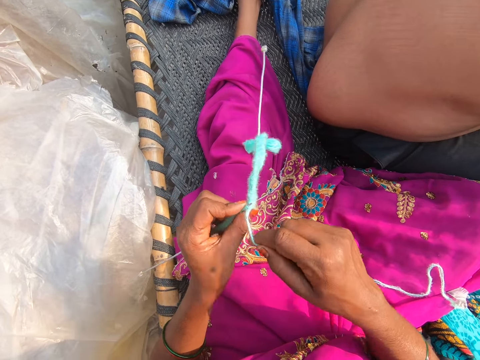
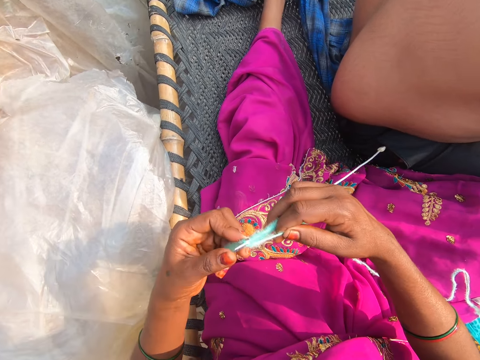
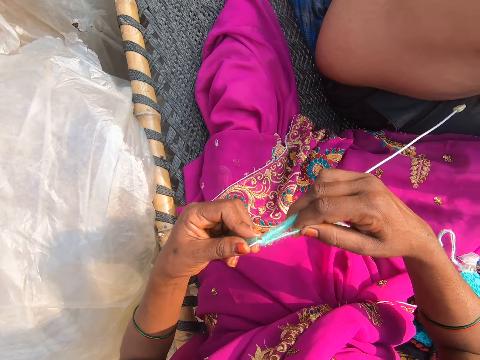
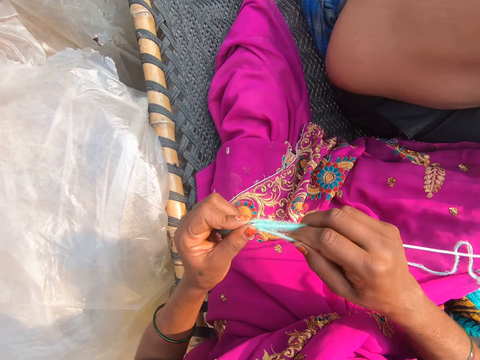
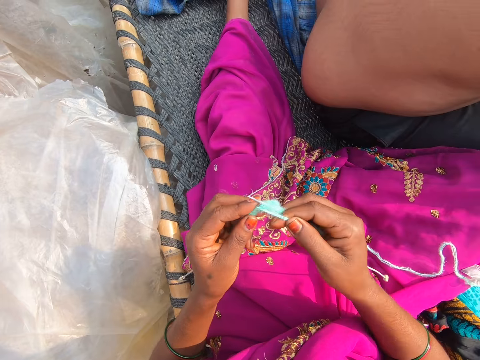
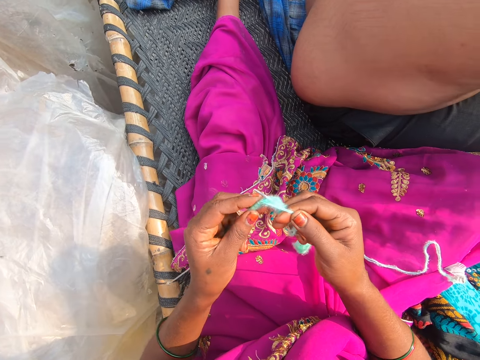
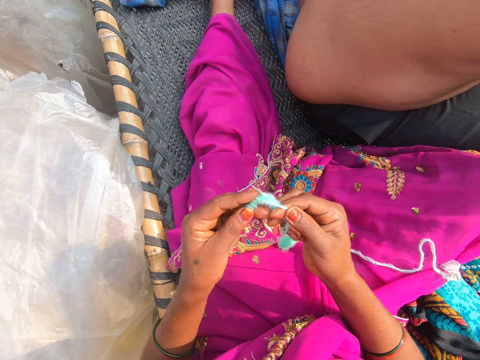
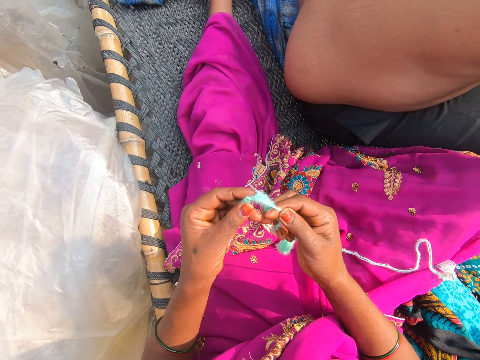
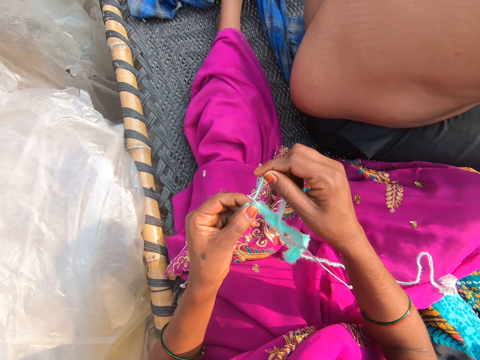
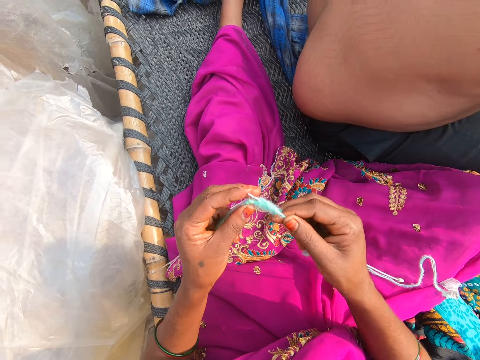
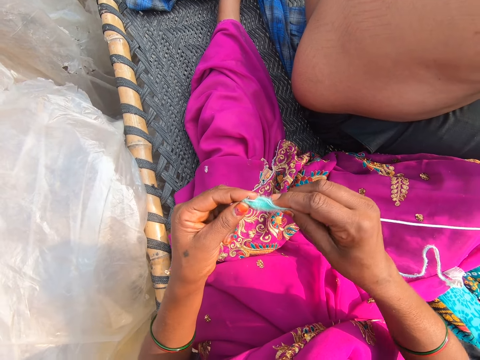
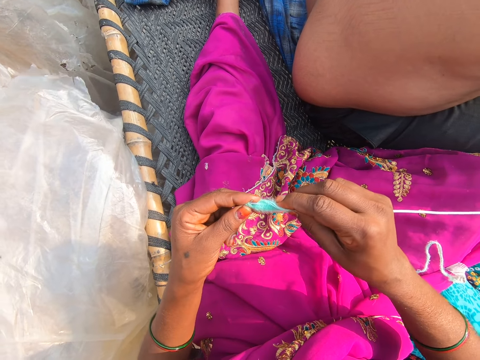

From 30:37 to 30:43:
The camera wearer knits.

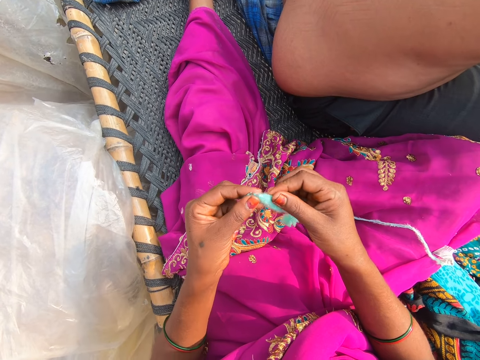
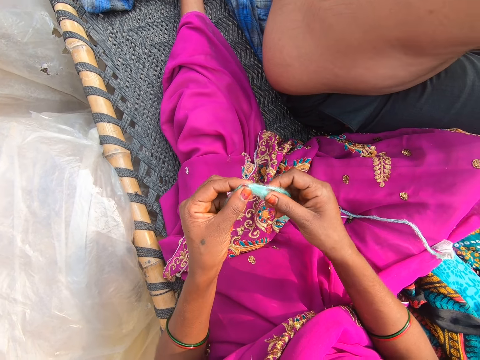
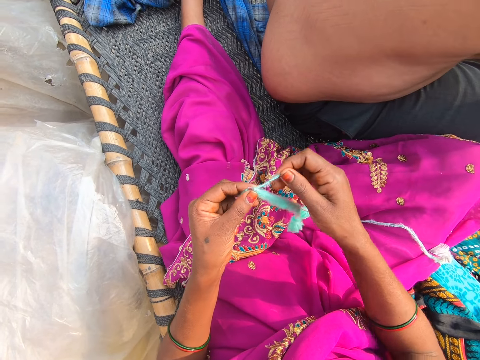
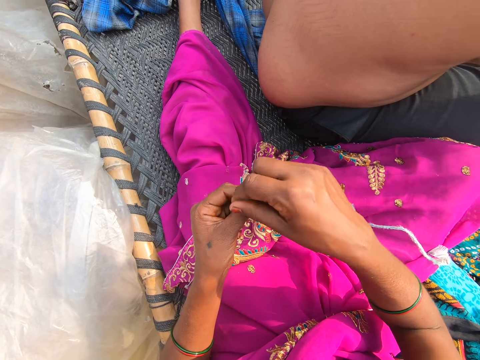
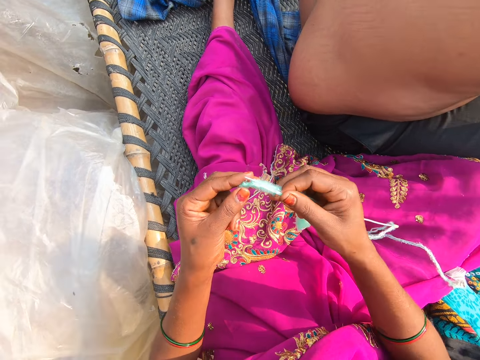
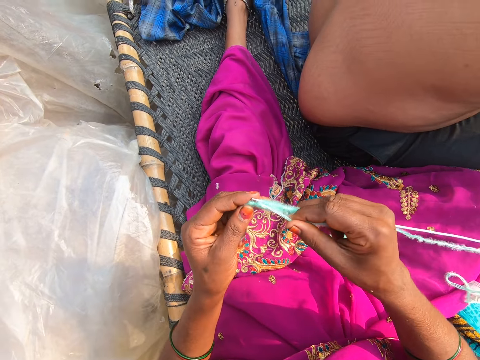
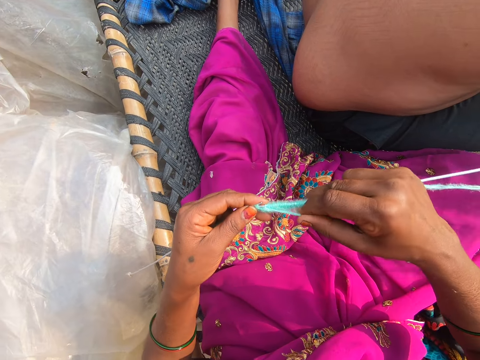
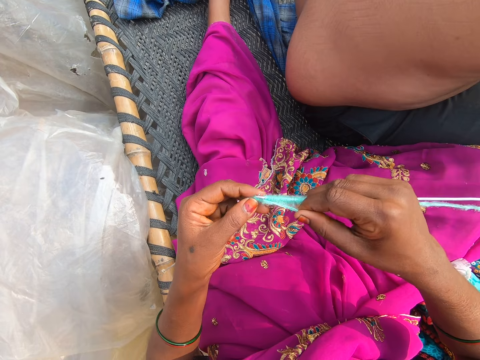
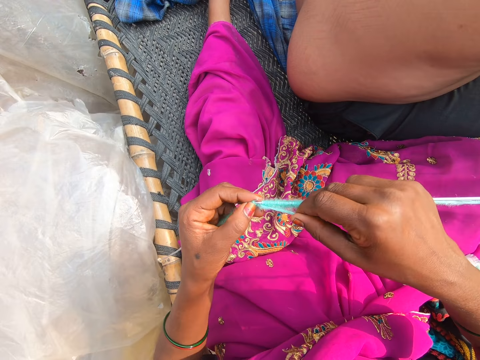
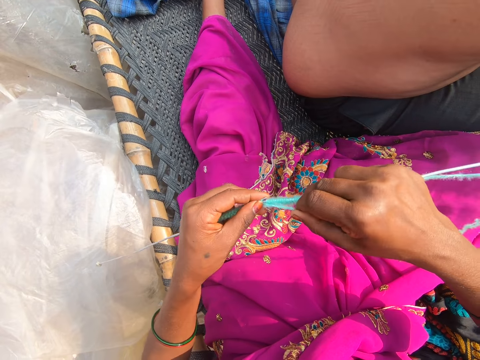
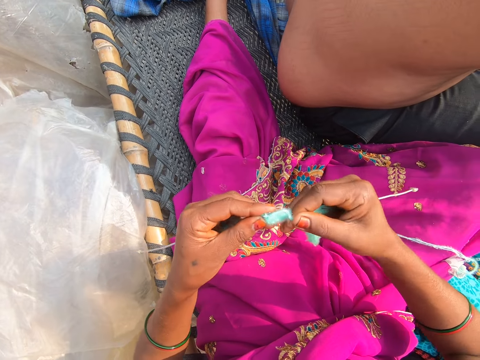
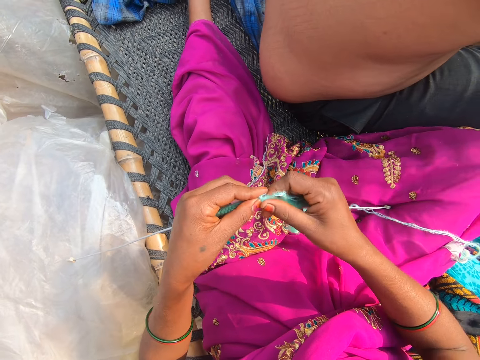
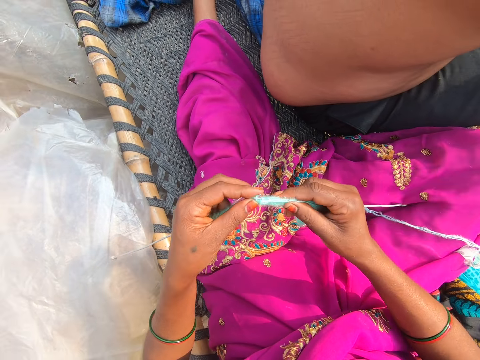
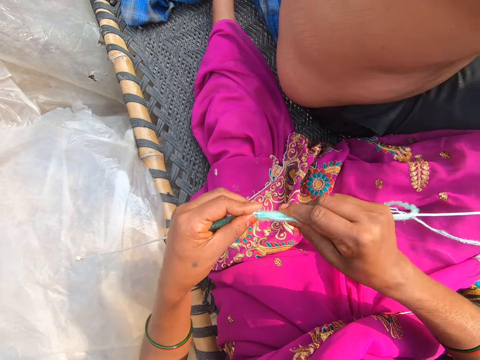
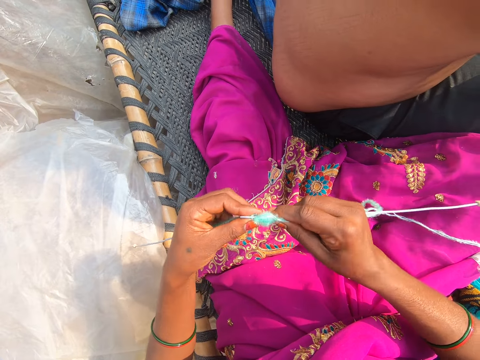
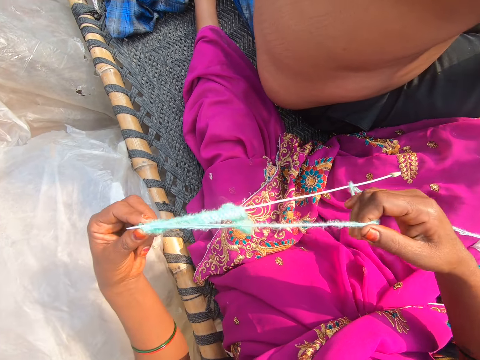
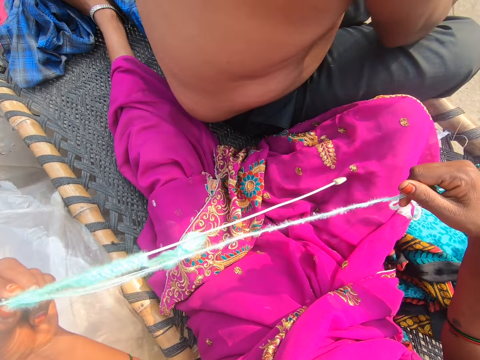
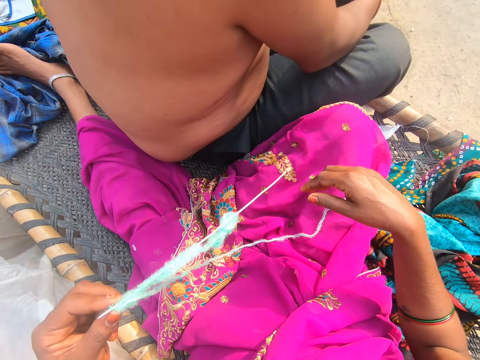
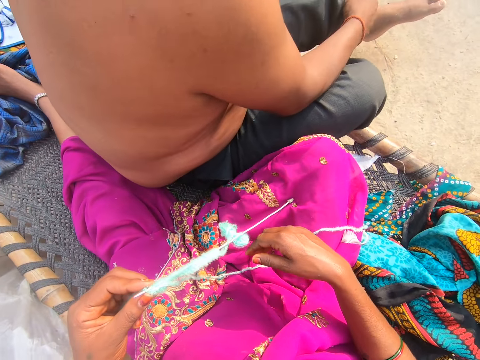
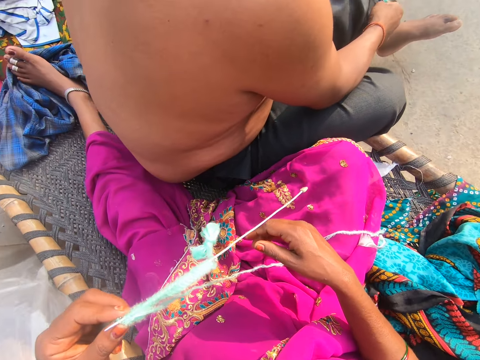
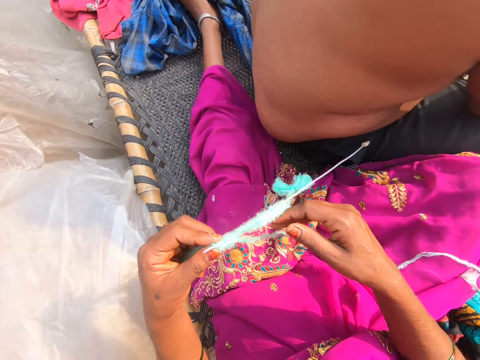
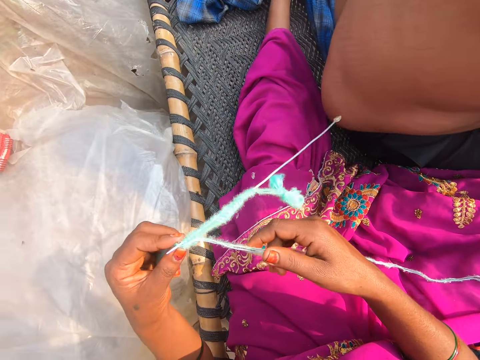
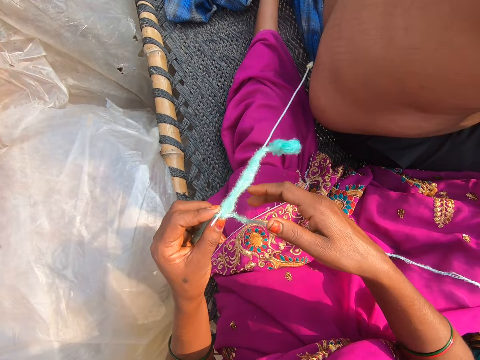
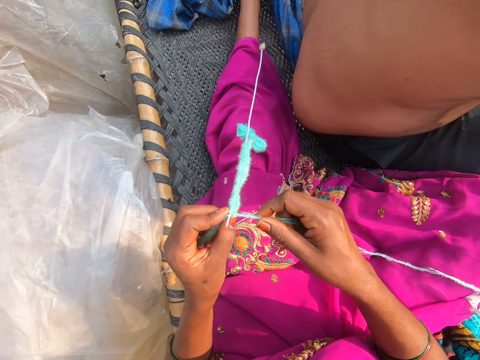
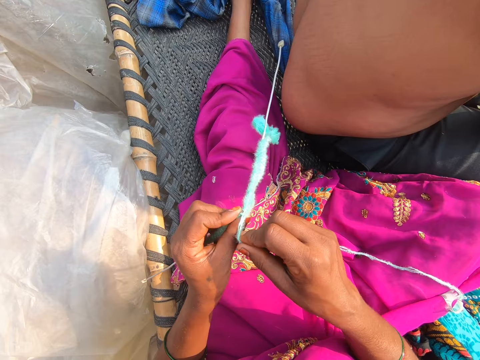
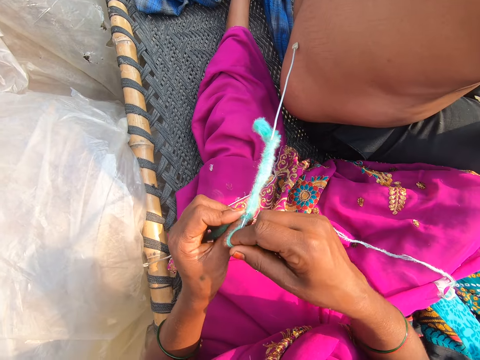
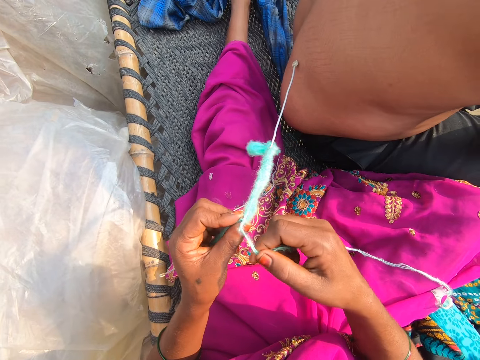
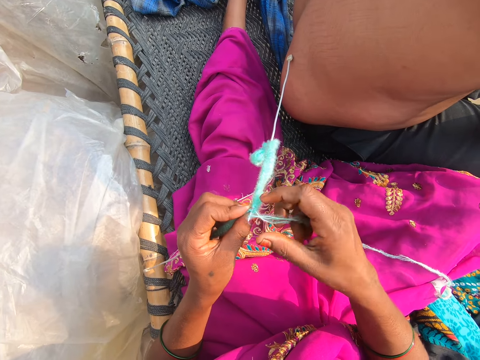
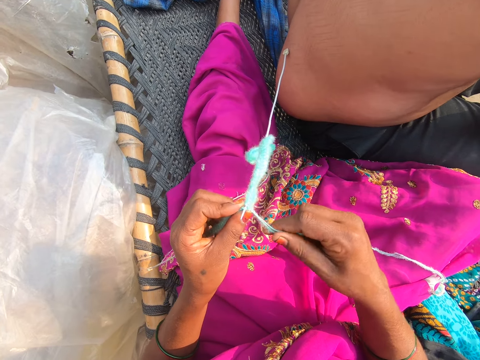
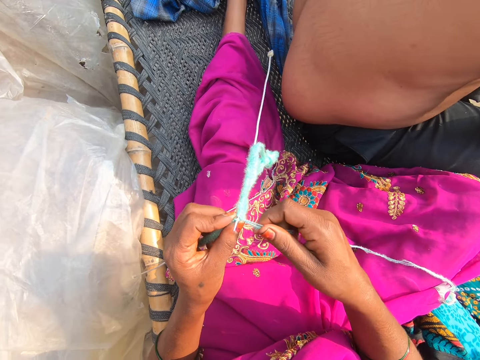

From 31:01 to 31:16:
The camera wearer knits. They pull the thread. A person converses with the camera wearer. The camera wearer converses with the person. They knit.

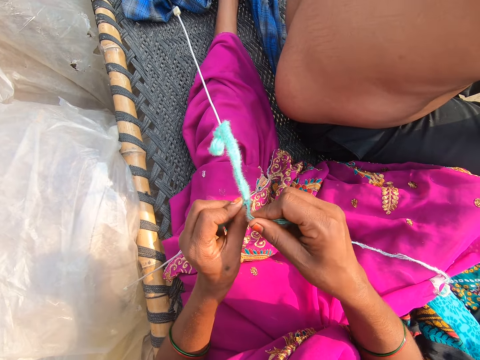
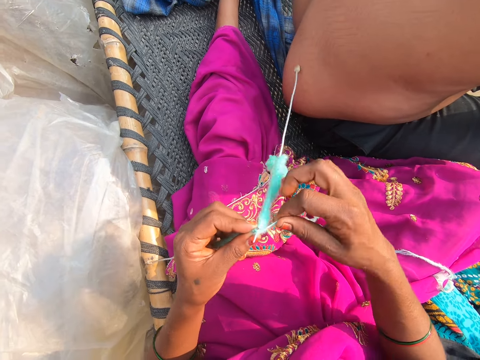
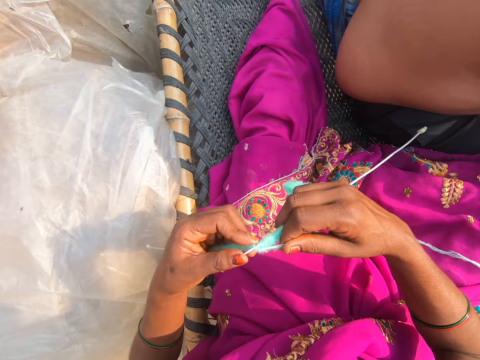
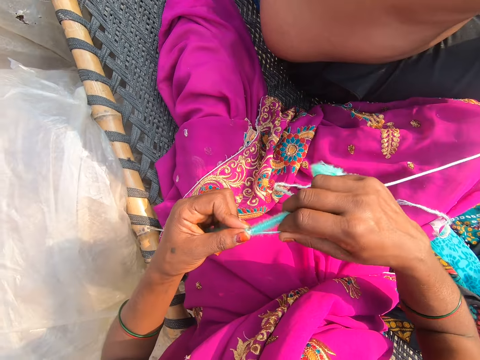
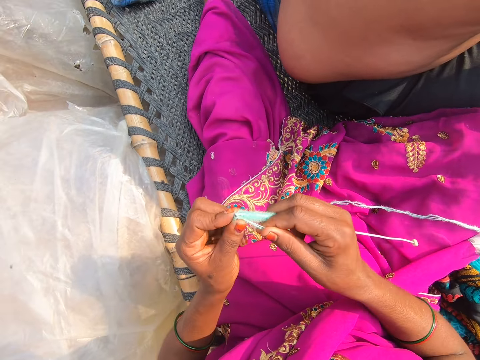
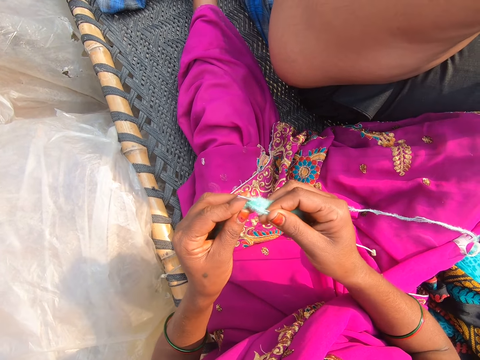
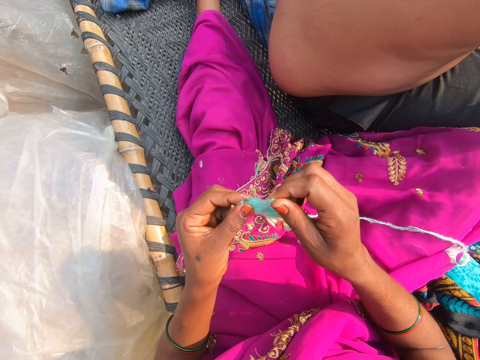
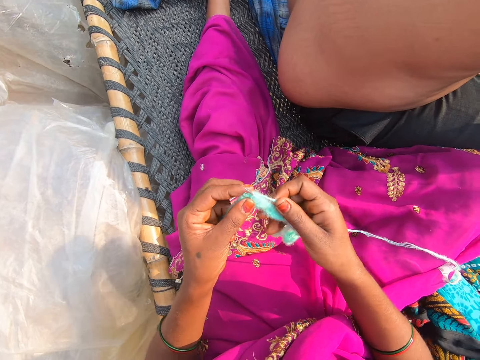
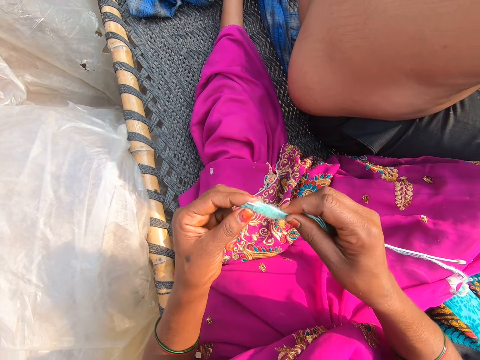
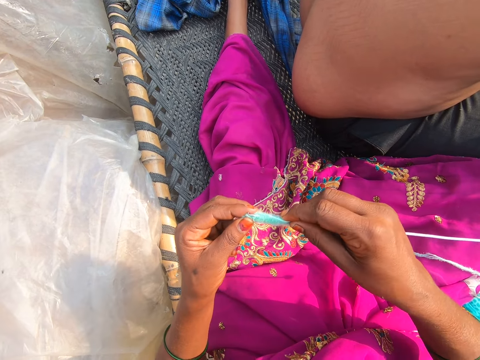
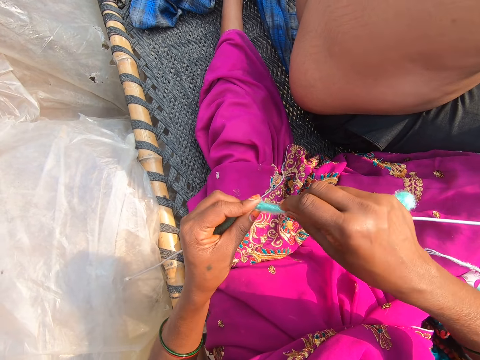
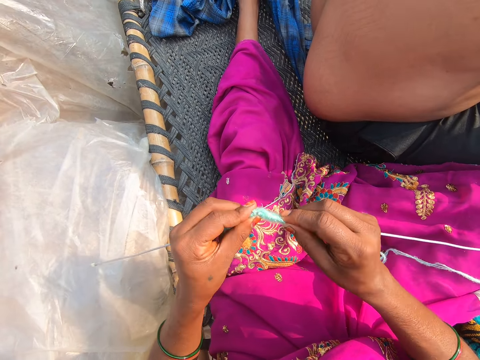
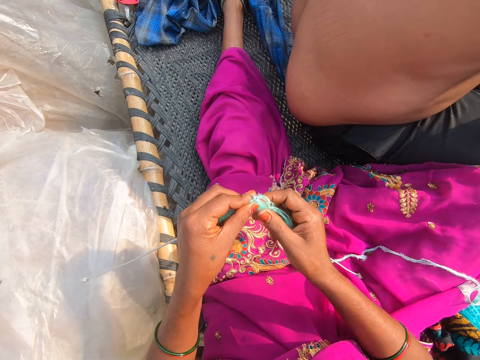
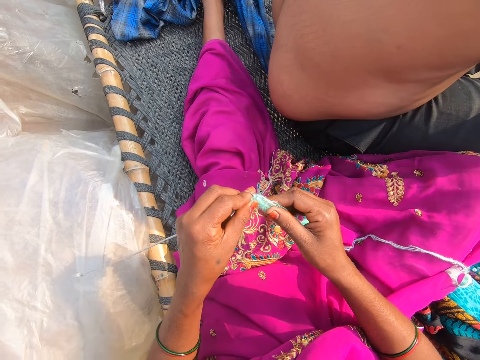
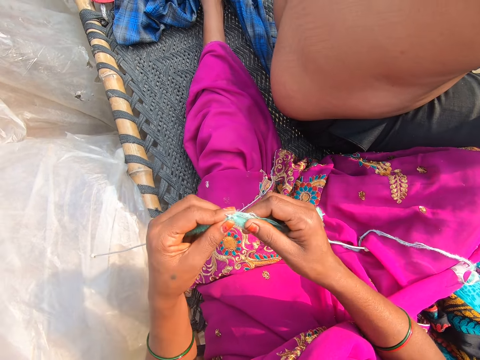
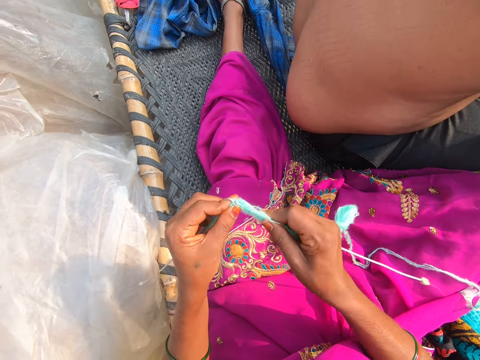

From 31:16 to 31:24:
The camera wearer converses with a person.
